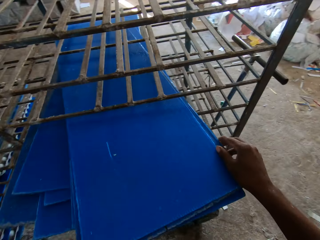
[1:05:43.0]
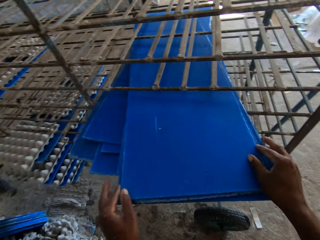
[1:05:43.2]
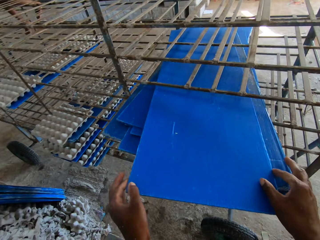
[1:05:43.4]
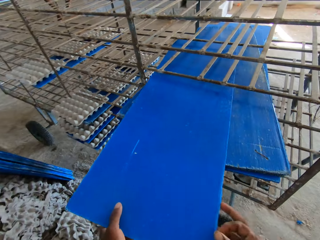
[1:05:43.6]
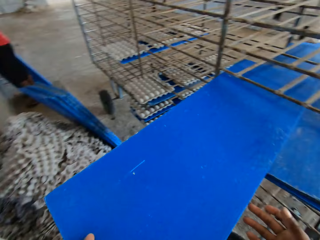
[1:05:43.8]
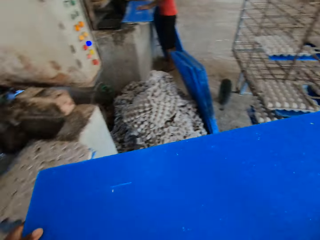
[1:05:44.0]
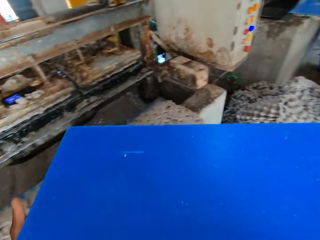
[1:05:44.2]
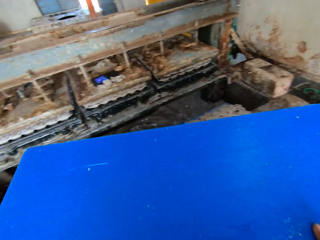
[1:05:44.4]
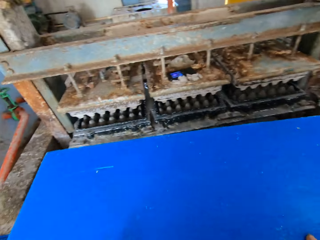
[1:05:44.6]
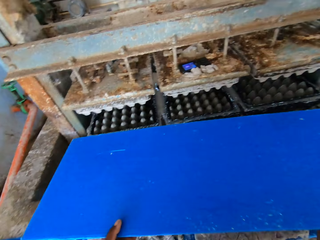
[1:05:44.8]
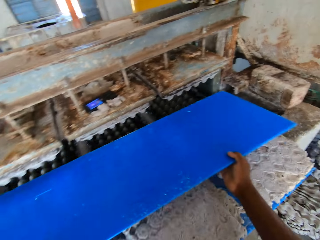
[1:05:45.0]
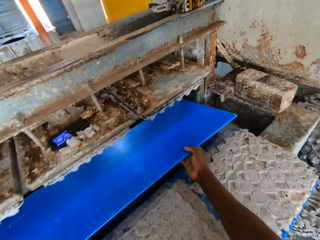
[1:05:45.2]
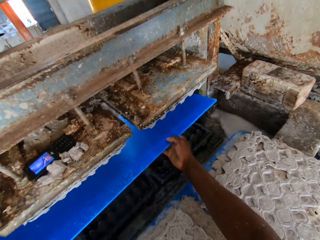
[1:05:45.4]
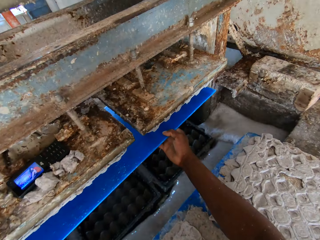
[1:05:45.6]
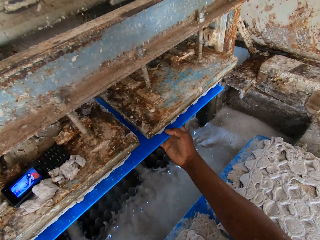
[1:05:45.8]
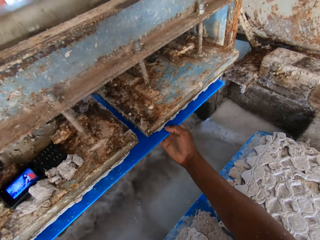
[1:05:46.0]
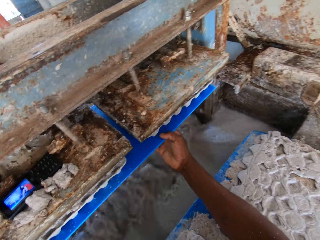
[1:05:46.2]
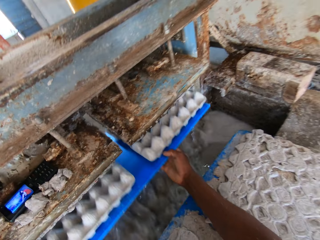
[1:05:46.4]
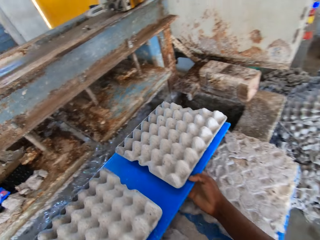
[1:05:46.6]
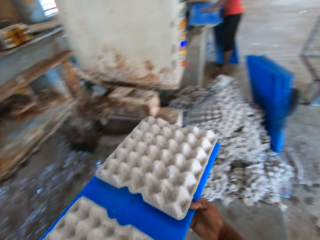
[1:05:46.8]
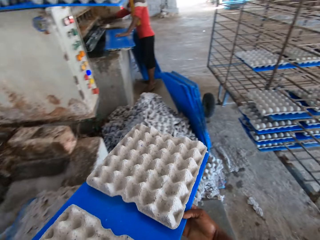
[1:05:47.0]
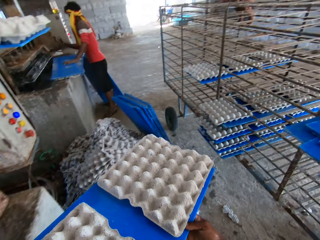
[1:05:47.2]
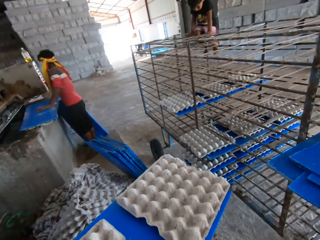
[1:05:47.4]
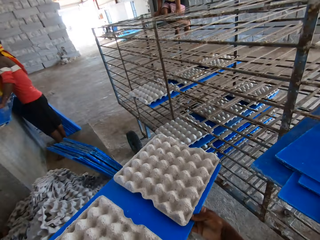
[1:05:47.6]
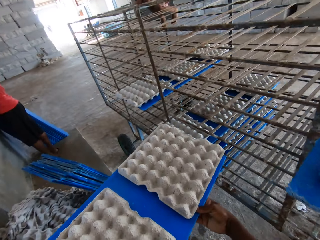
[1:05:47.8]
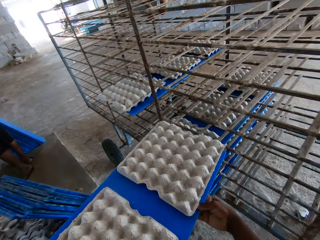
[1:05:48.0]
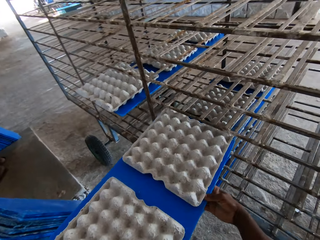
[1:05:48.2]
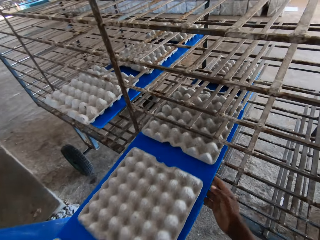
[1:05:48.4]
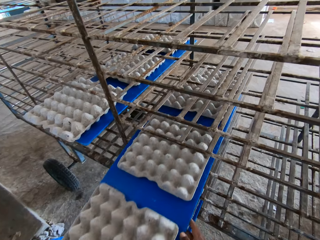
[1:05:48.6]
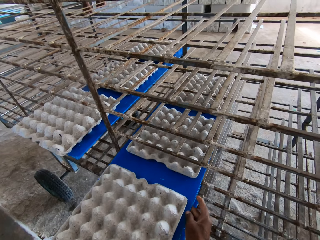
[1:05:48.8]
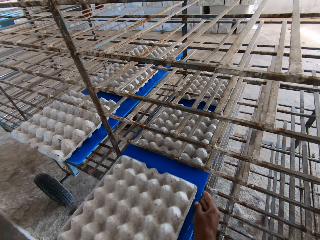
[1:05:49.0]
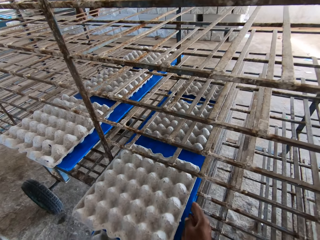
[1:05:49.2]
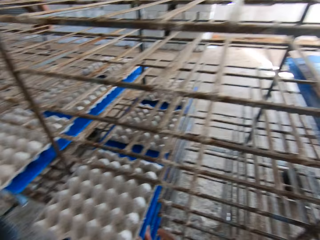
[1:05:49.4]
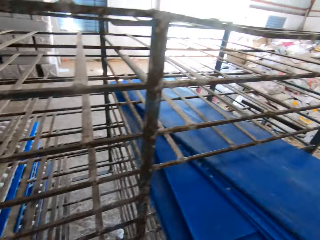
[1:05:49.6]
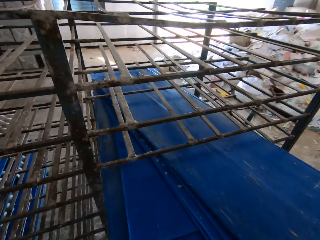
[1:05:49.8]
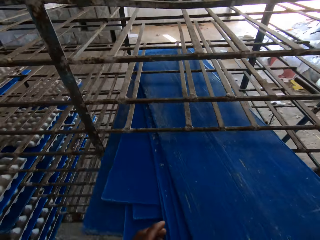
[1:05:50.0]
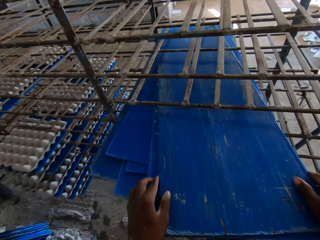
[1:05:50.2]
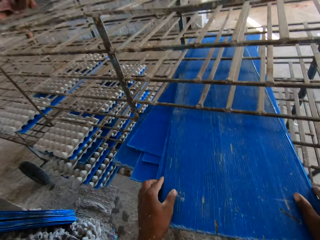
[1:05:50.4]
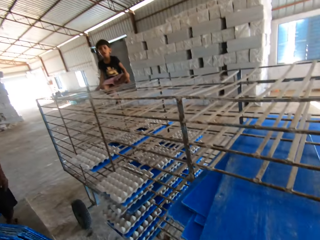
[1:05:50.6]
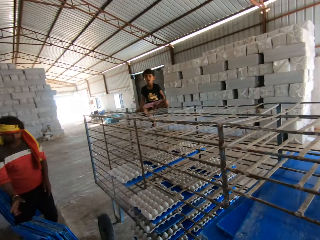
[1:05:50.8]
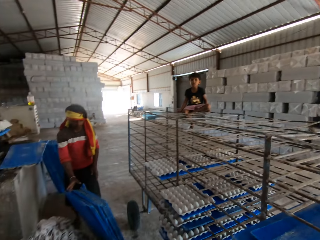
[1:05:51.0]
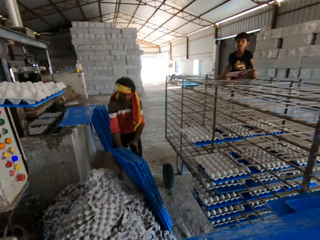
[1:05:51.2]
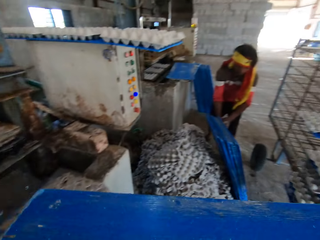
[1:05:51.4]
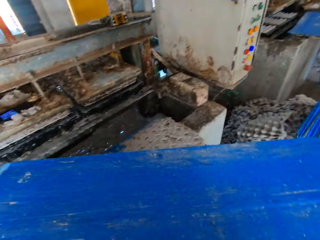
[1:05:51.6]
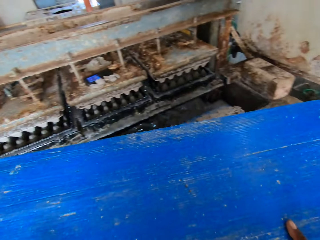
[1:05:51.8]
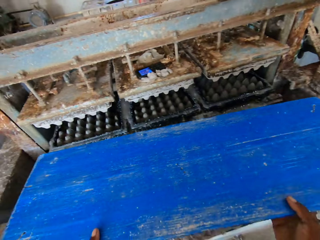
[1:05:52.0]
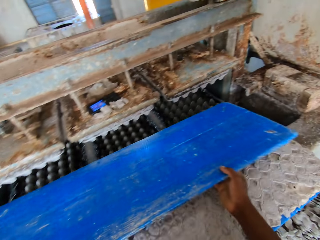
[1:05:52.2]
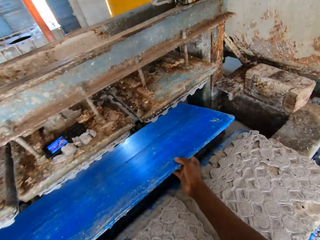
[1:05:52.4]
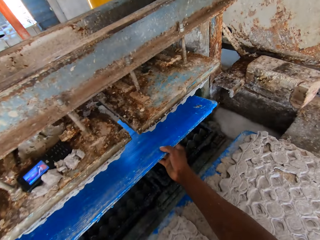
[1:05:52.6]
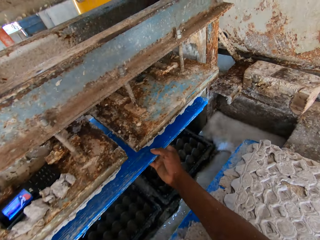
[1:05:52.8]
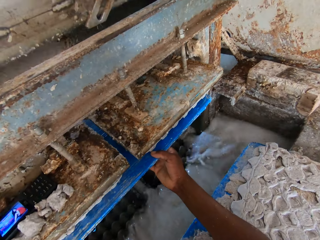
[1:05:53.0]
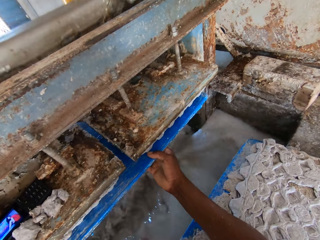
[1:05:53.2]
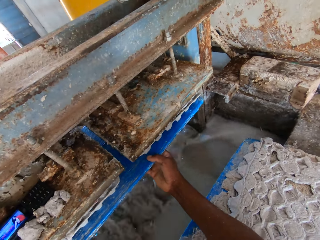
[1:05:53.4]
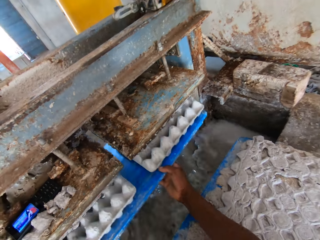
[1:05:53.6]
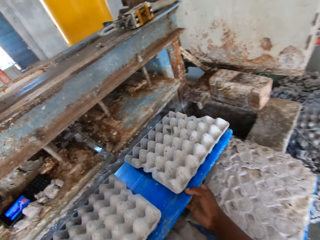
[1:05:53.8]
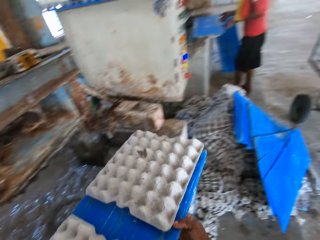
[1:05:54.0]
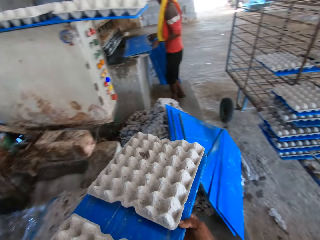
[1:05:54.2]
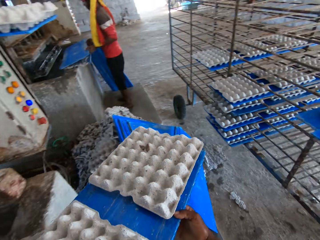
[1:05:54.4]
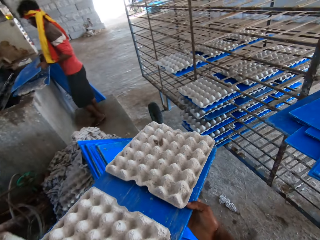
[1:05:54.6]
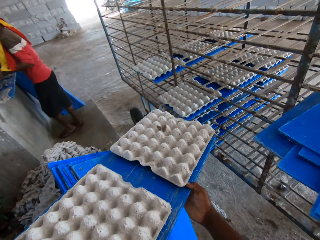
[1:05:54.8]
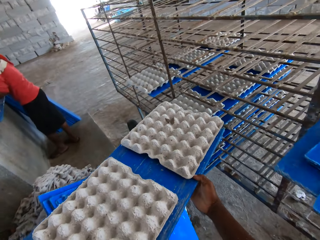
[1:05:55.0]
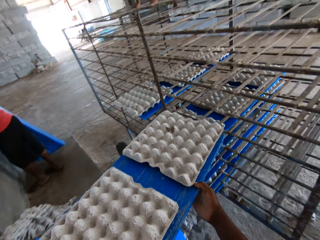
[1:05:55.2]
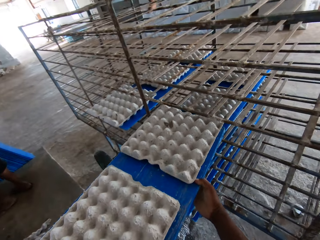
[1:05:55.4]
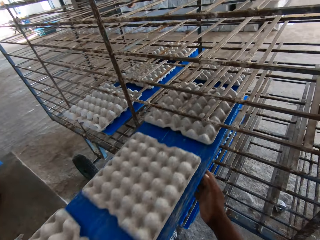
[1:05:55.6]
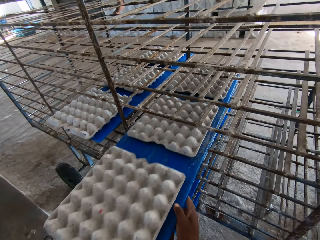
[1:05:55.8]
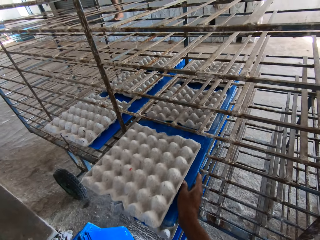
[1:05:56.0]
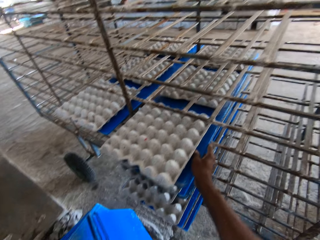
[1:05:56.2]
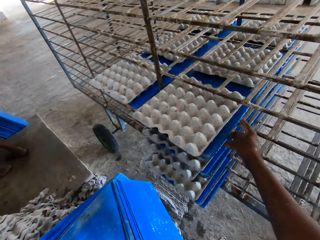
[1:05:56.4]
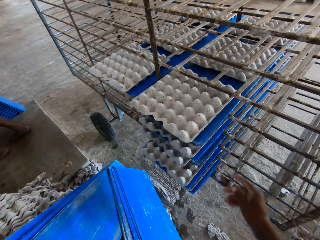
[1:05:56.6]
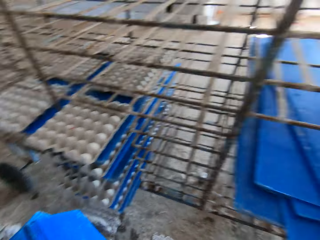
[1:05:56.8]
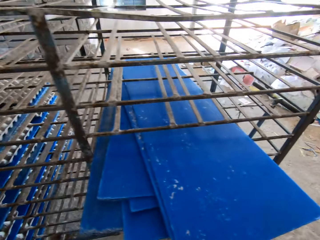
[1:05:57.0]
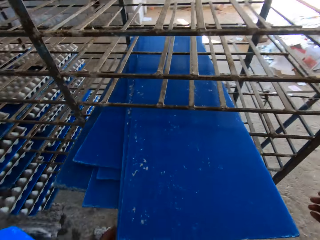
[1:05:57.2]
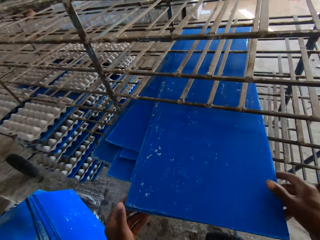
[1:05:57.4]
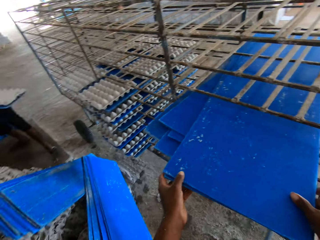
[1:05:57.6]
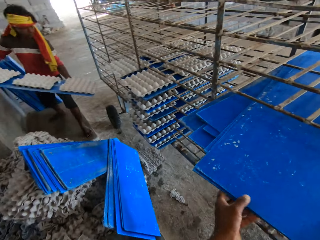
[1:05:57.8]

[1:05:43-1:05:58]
The camera wearer picks up a plastic sheet on the plastic sheets in the rack with both hands. They insert the plastic sheet into the egg tray machine with both hands. They remove the plastic sheet together with some egg trays on it from the egg tray machine with both hands. A man places his left hand on a plastic sheet on a ledge. The camera wearer slides the plastic sheet together with the egg trays in the rack with both hands. They carry the trays. A boy interacts with the camera wearer. The camera wearer picks up a plastic sheet on the plastic sheets in the rack with both hands. They insert the plastic sheet into the egg tray machine with both hands. They remove the plastic sheet together with some egg trays on it from the egg tray machine with both hands. The man inserts a plastic sheet into the egg tray machine with both hands. The camera wearer slides the plastic sheet together with the egg trays in the rack with both hands.

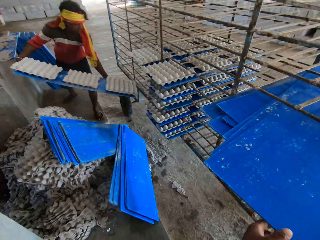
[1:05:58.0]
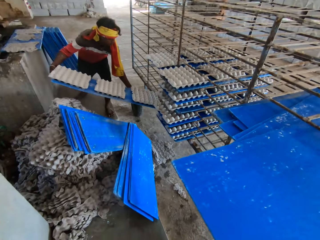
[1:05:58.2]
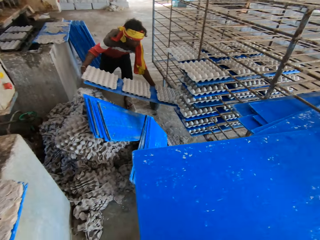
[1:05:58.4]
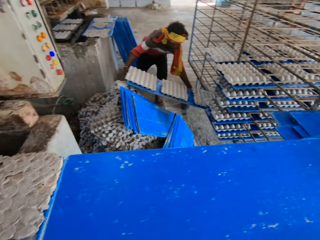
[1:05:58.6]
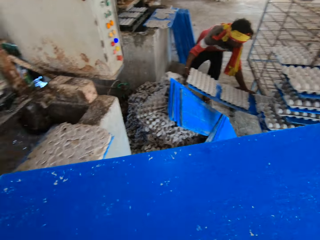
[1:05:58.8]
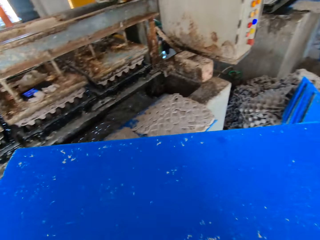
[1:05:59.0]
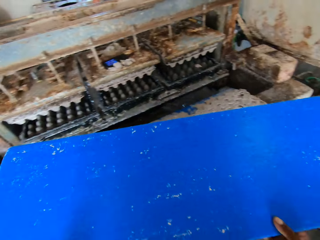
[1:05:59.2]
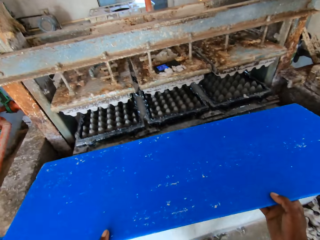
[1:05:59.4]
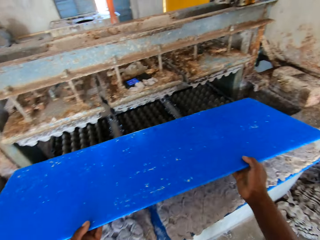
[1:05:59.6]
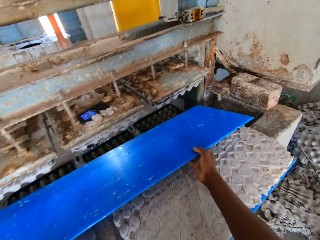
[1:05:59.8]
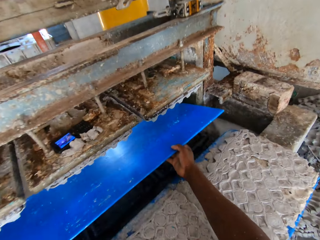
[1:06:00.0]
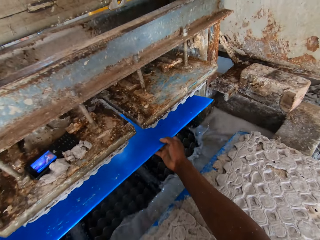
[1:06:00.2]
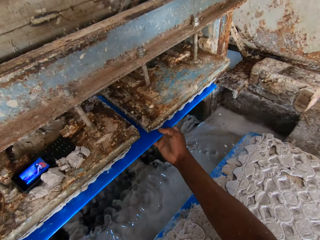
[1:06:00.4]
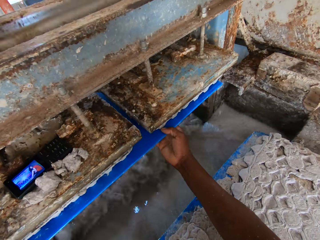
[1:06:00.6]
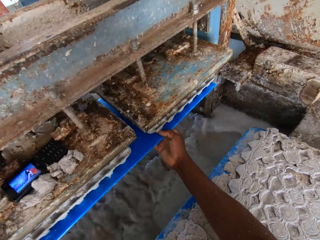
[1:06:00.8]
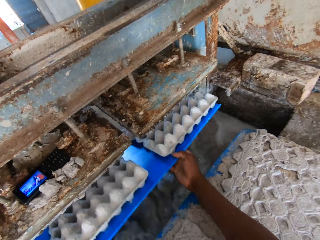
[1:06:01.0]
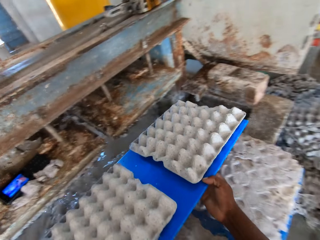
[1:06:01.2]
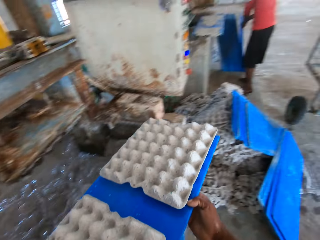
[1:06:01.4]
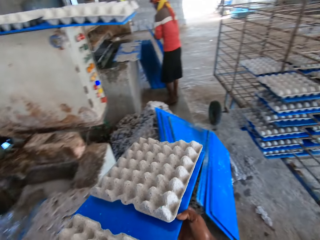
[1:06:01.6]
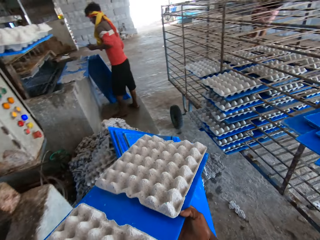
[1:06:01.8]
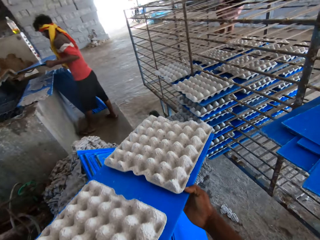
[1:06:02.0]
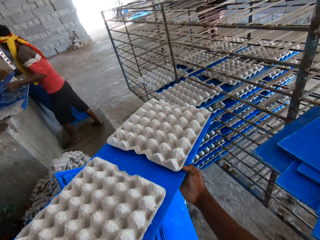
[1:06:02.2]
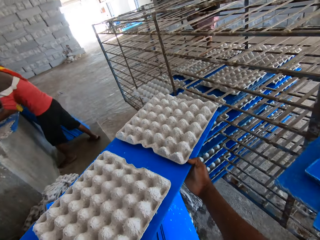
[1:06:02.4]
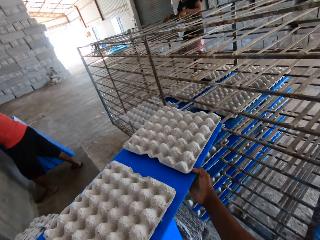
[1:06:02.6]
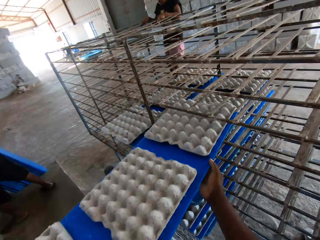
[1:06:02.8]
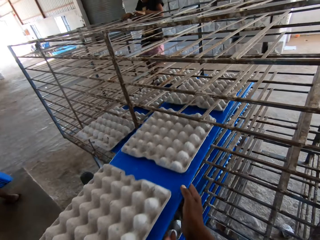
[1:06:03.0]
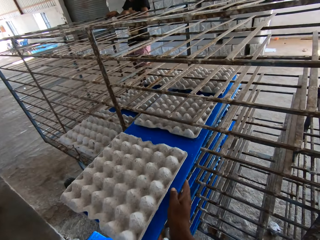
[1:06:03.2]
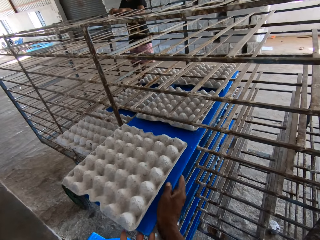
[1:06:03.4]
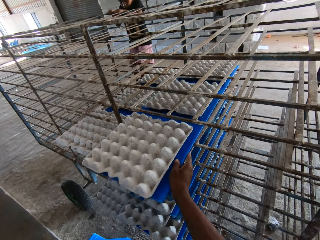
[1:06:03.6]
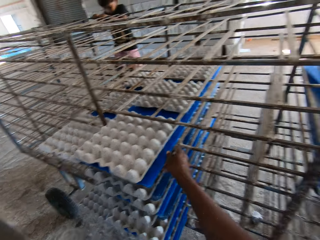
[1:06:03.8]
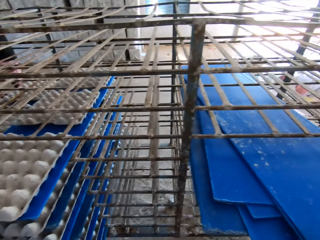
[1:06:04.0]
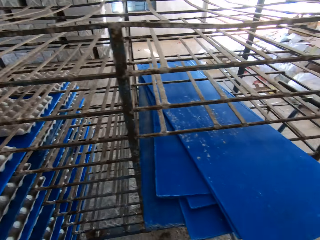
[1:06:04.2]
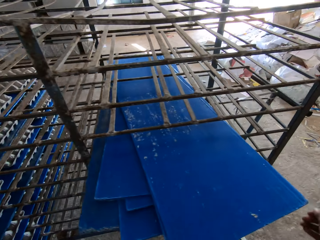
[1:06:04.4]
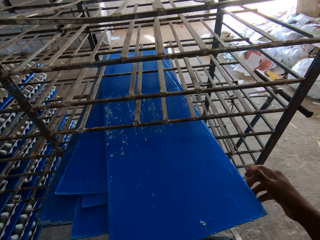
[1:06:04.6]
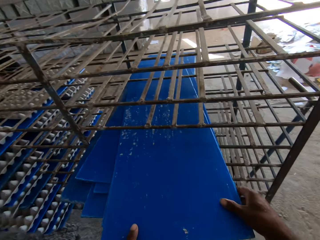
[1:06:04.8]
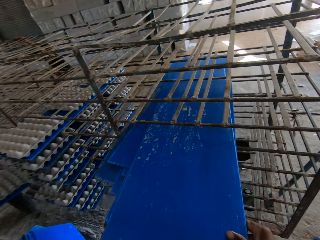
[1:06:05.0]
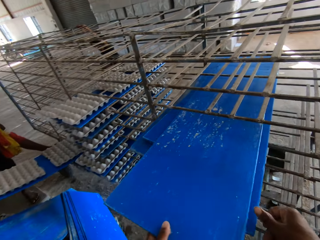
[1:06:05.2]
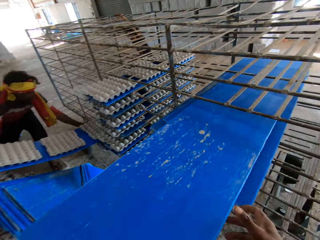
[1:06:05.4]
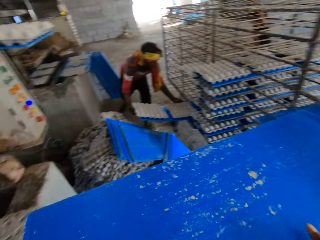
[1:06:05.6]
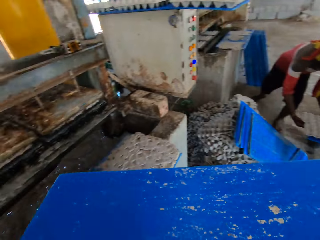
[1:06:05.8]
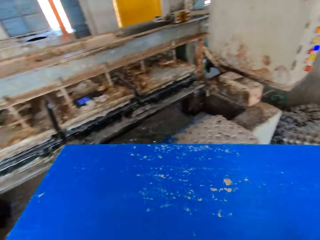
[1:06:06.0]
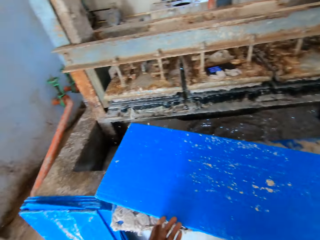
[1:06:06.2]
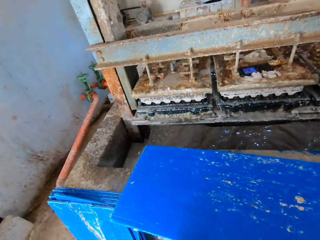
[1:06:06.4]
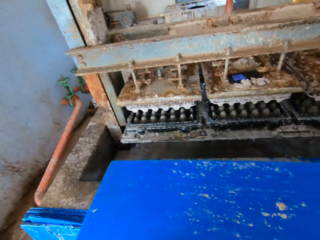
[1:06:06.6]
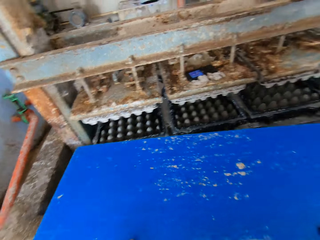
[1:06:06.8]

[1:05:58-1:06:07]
The camera wearer holds a plastic sheet on the plastic sheets in the rack with both hands. They pick up the plastic sheet on the plastic sheets in the rack with both hands. A man slides the plastic sheet together with the egg trays in the rack with both hands. The camera wearer inserts the plastic sheet into the egg tray machine with both hands. They remove the plastic sheet together with some egg trays on it from the egg tray machine with both hands. The man picks up a plastic sheet on the floor with both hands. The man inserts the plastic sheet into the egg tray machine with both hands. The camera wearer carries the trays. They slide the plastic sheet together with the egg trays in the rack with both hands. They pick up a plastic sheet on the plastic sheets in the rack with both hands. The man slides the plastic sheet together with the egg trays in the rack with both hands.
